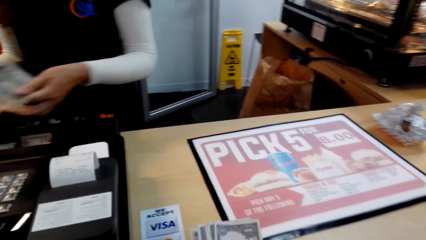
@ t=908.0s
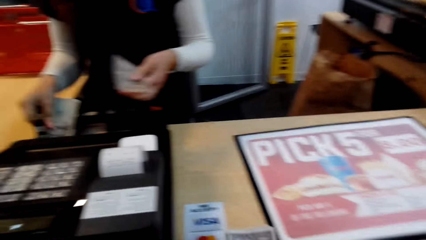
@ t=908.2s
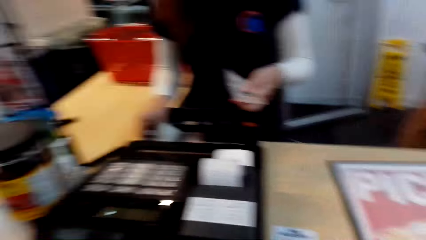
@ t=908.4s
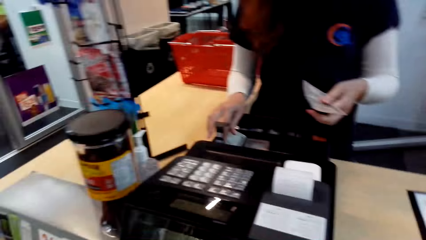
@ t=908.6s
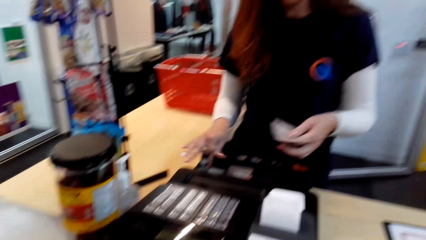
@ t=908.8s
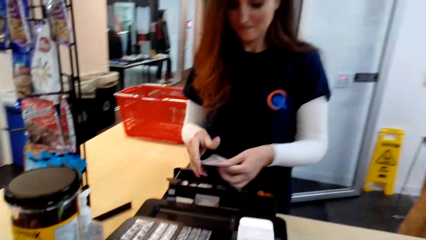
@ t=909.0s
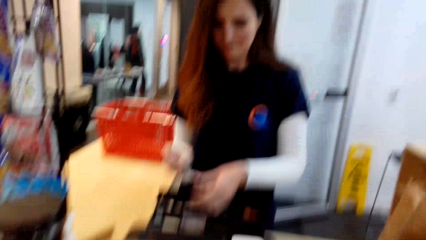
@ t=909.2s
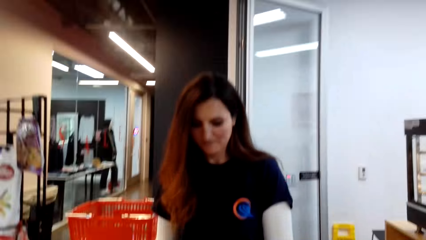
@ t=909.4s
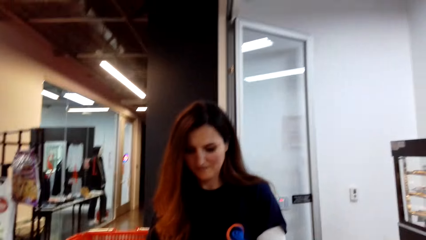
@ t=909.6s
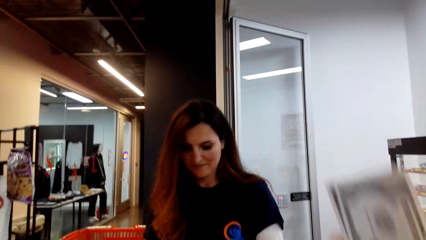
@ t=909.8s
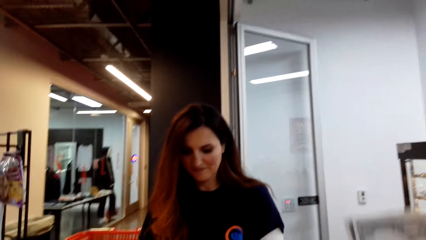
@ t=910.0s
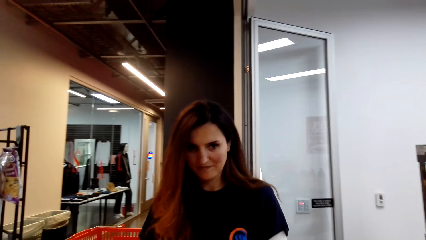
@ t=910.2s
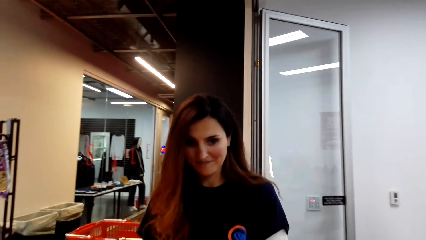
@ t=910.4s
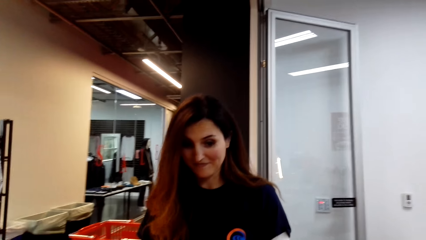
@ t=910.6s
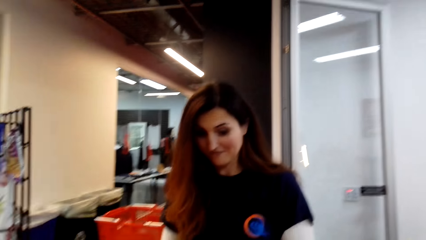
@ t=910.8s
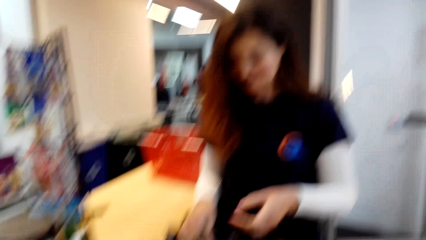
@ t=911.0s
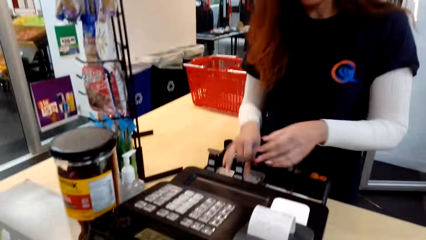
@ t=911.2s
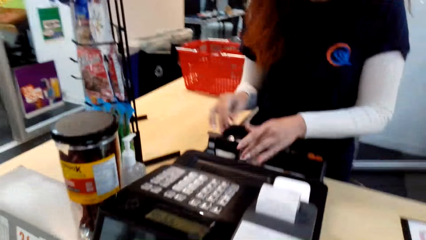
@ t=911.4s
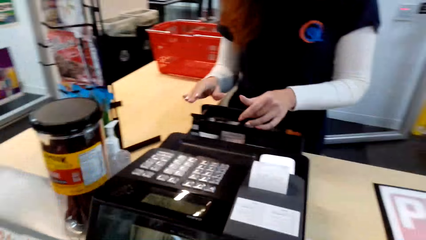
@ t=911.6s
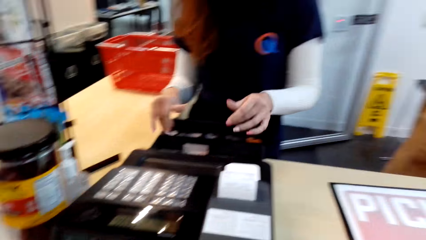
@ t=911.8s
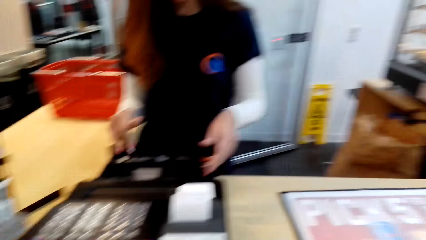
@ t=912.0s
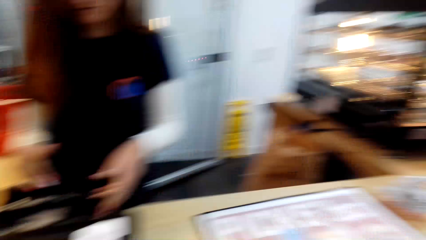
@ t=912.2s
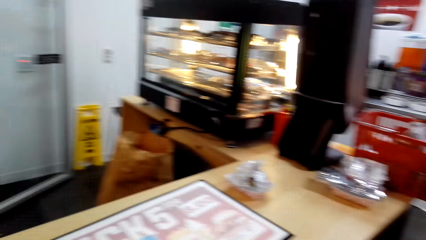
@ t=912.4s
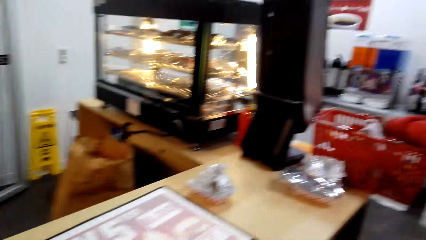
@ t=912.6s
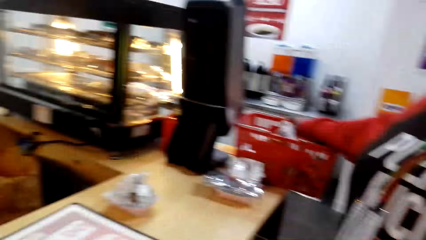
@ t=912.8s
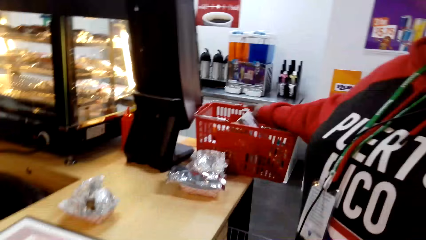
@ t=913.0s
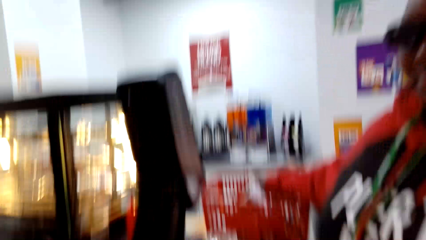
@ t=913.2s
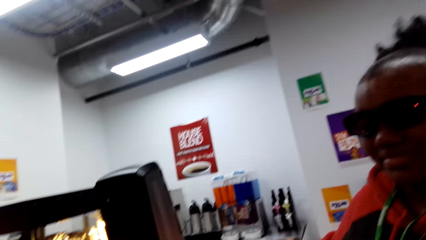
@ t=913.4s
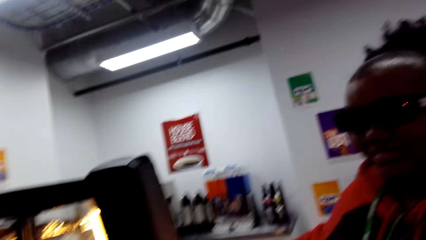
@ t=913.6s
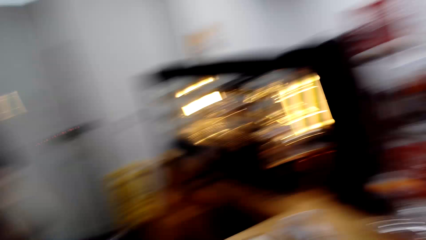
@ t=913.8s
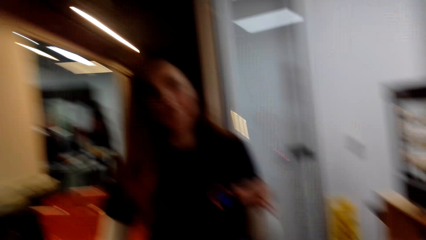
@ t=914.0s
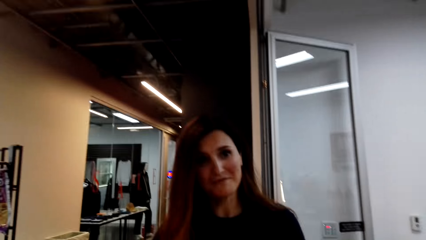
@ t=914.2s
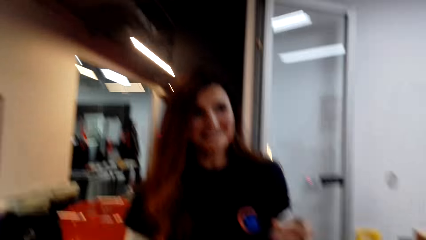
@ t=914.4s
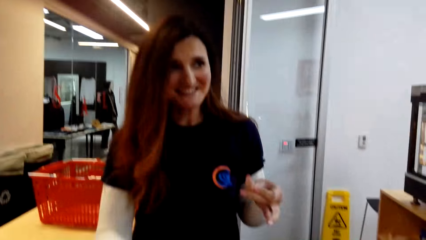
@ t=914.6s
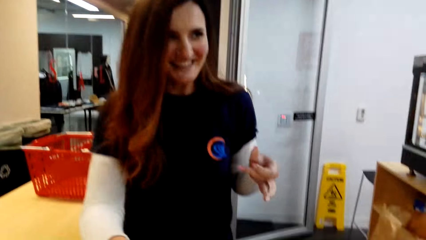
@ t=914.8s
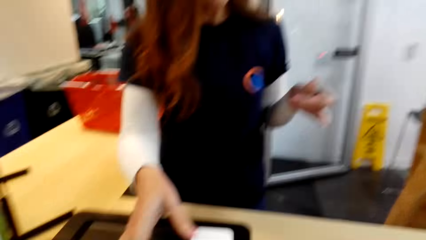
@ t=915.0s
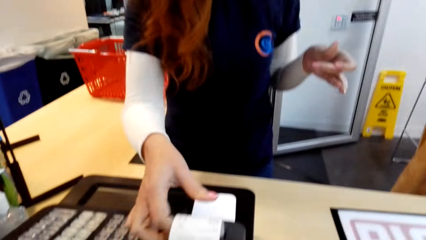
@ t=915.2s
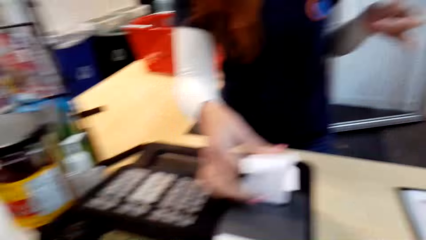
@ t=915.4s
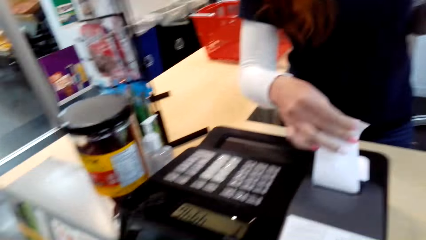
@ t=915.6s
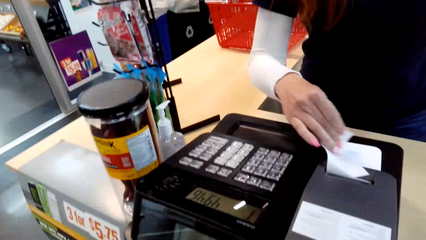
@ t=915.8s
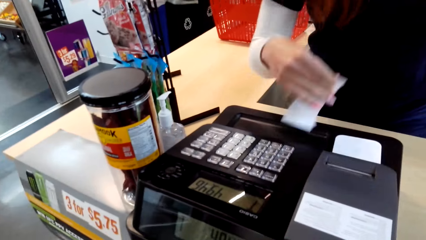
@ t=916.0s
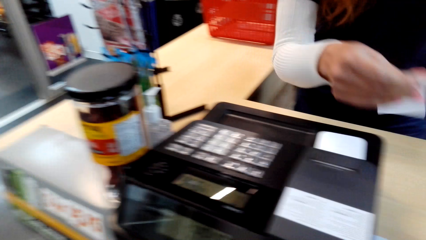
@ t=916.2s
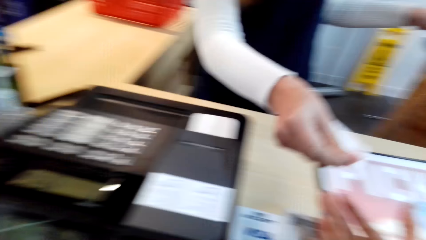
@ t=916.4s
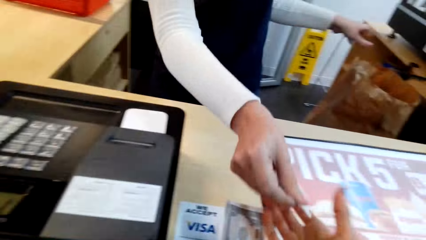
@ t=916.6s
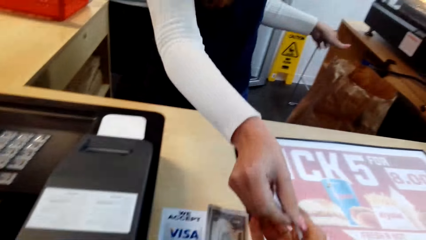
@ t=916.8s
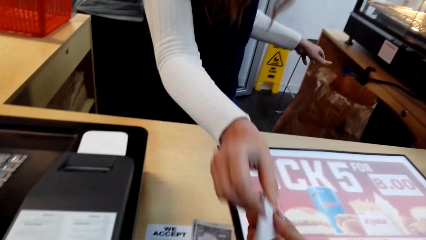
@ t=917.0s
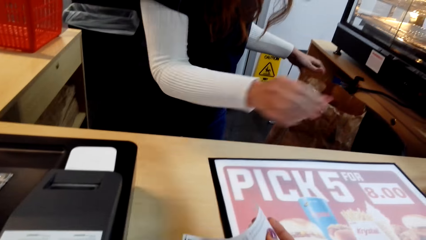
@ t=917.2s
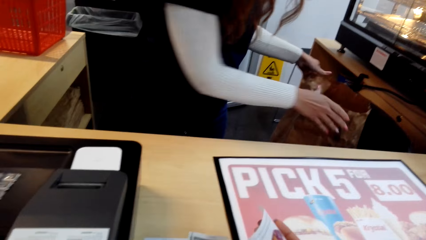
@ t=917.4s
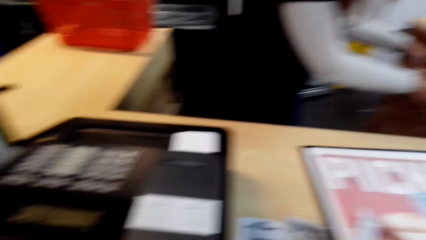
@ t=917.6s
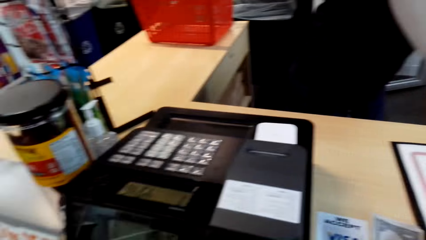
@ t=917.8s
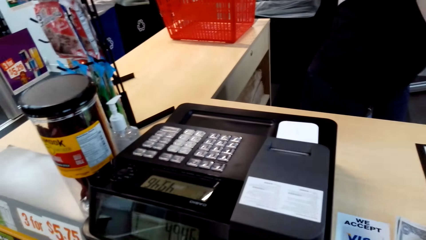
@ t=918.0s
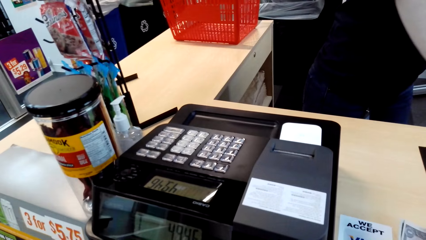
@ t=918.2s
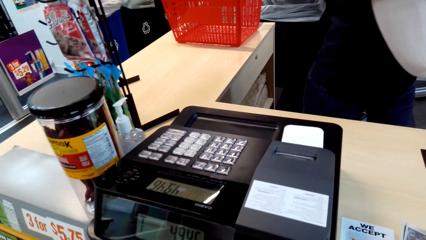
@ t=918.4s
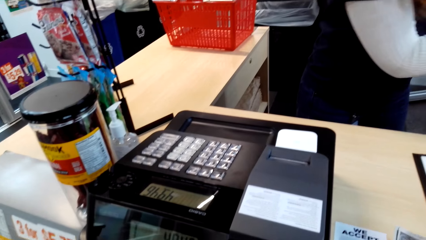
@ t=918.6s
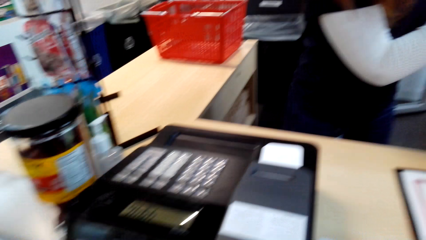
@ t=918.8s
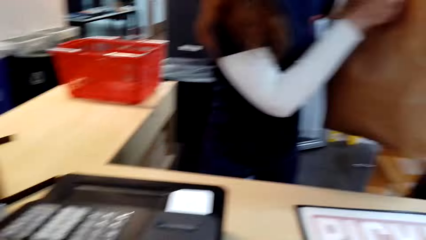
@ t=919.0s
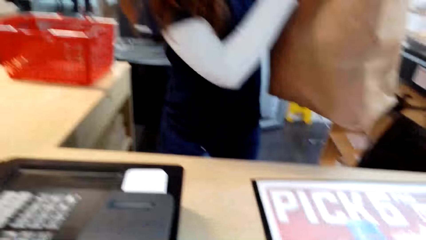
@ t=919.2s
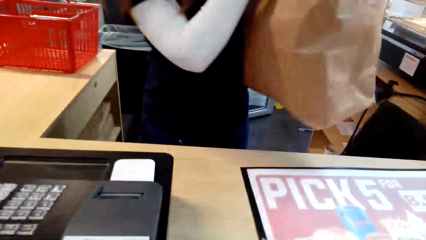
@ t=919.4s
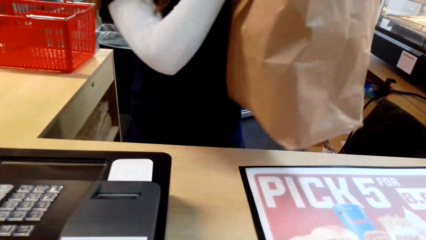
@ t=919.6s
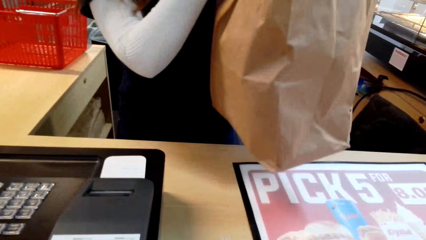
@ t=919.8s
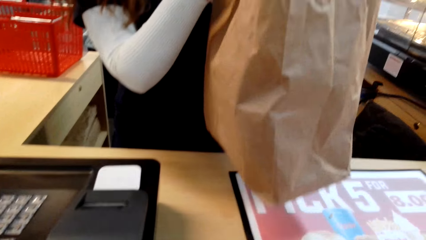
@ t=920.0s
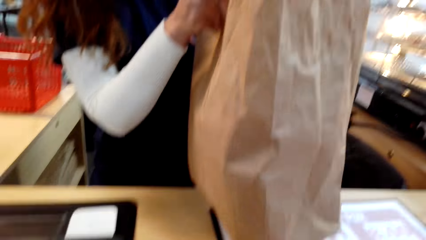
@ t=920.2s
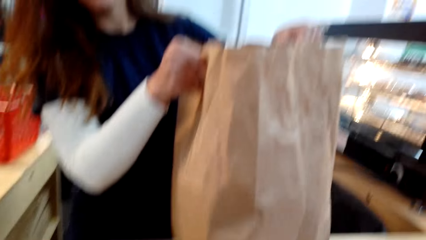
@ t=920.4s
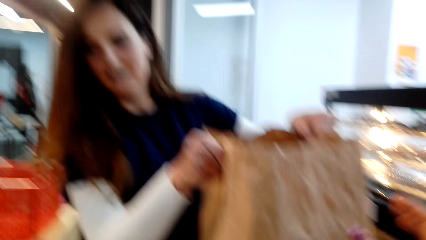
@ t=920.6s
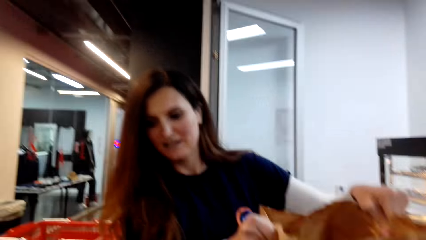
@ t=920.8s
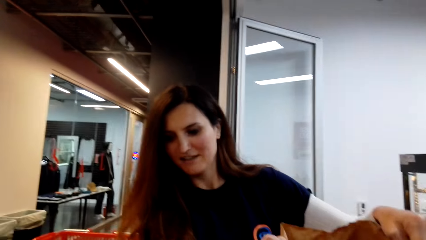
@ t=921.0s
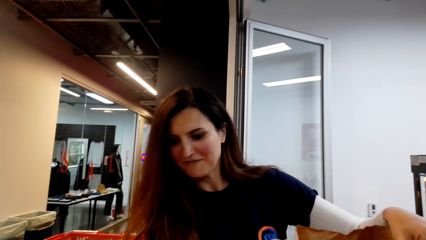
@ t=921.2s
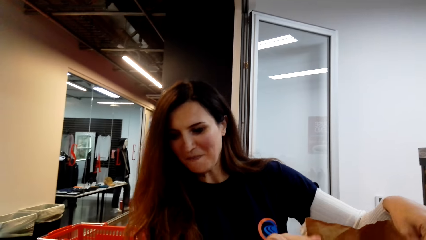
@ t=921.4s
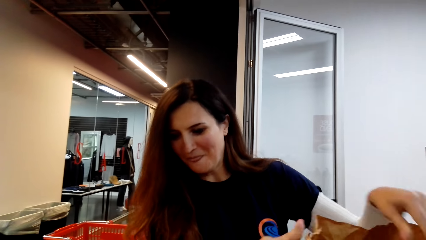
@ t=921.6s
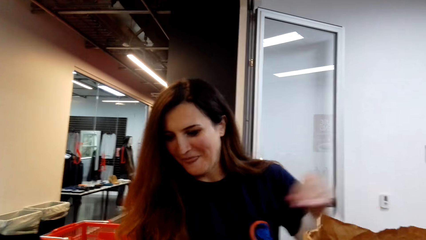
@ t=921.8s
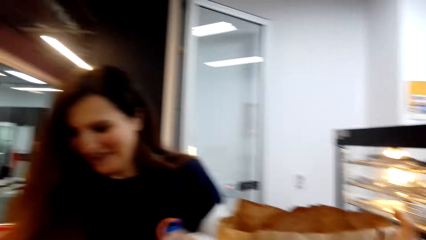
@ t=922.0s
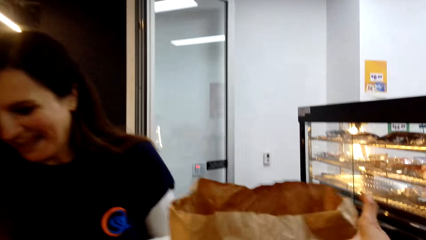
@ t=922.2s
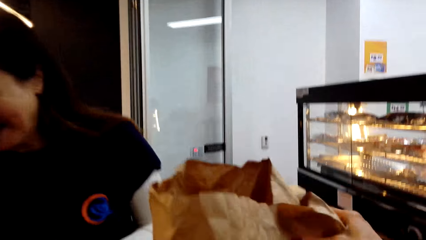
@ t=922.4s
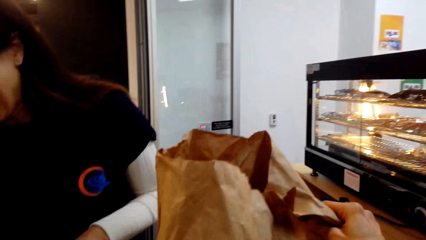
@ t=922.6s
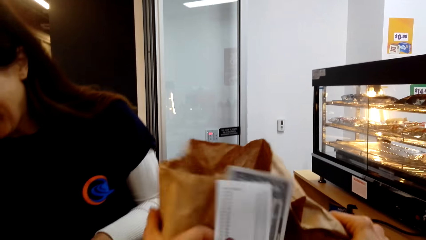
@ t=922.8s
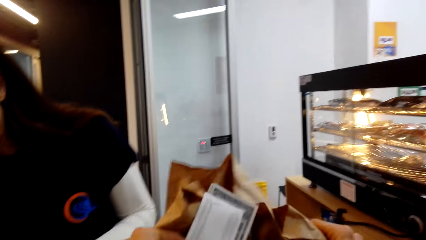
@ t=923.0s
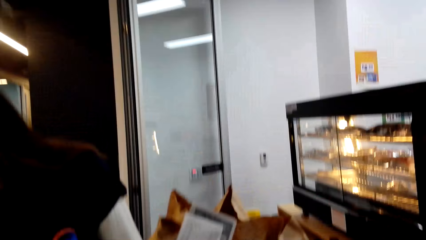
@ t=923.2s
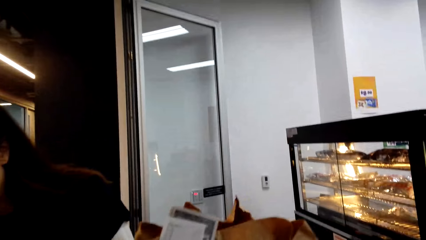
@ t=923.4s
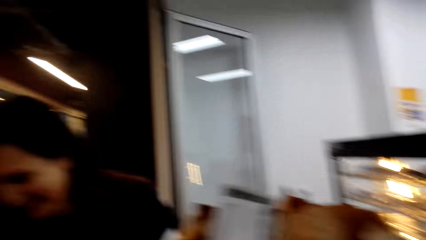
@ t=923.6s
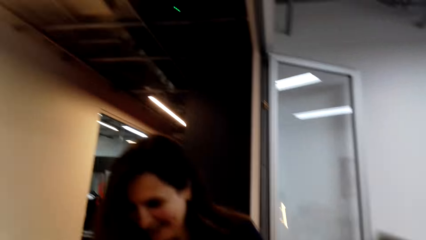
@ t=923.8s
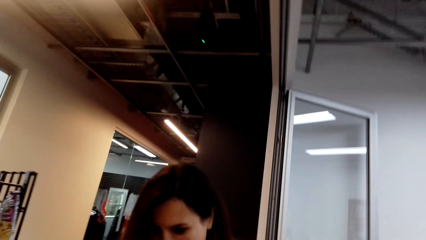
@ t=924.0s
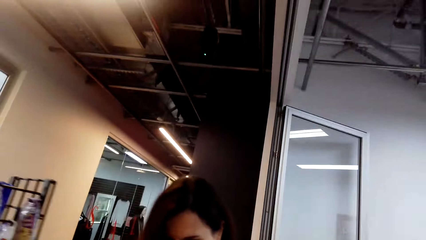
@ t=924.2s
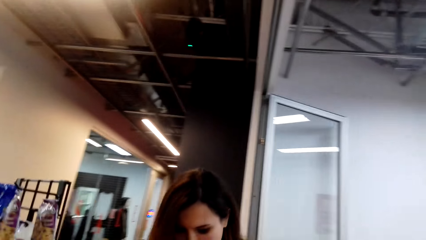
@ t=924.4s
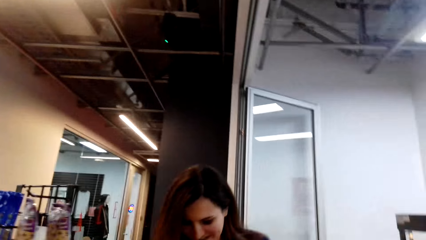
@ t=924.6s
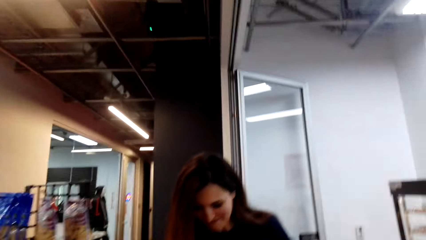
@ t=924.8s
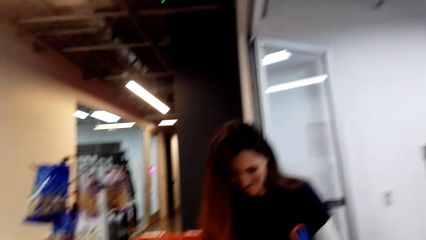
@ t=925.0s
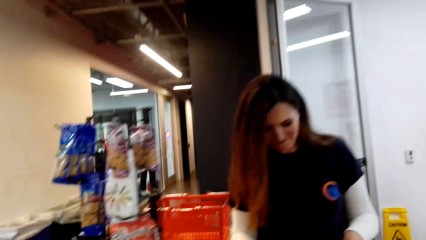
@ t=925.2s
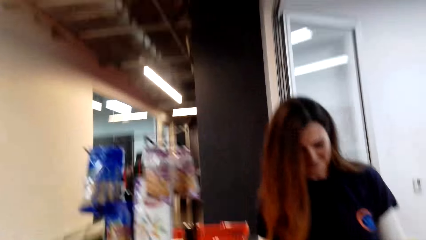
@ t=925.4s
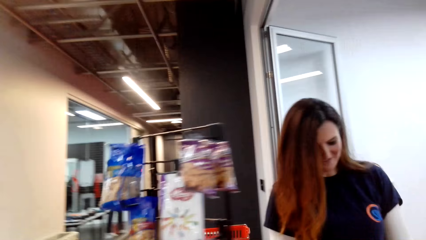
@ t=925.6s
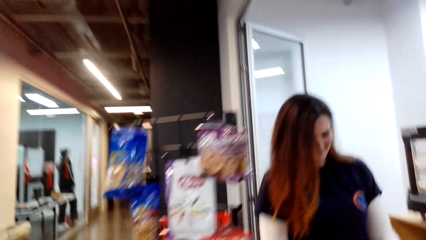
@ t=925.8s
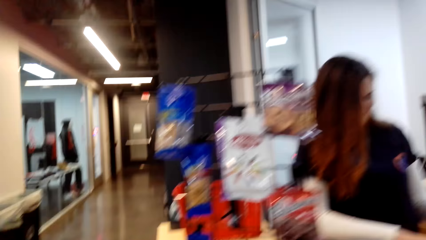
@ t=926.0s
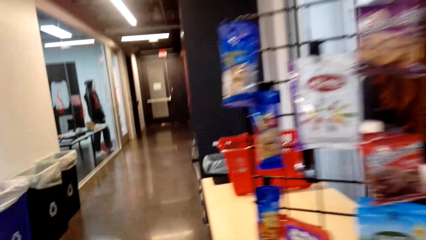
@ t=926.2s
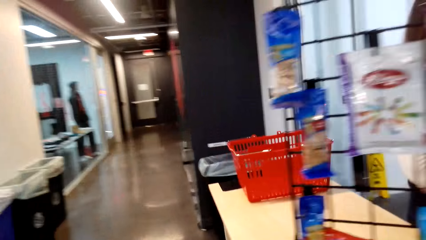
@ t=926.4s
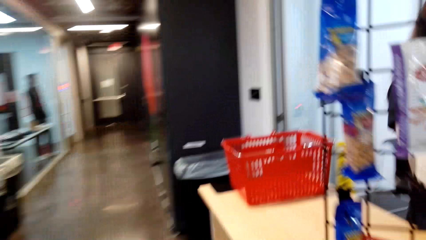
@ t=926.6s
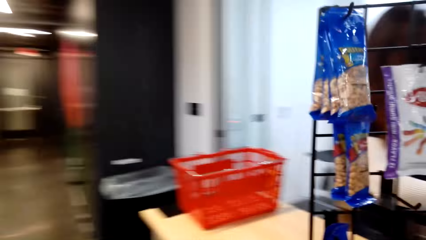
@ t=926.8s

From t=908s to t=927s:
A woman puts the money in the drawer. The camera wearer looks around. The woman pulls the receipt from the cash register. The camera wearer picks up the receipt. The woman gives the camera wearer the receipt, picks up the bag, carries the brown paper, and puts the brown paper on the desk. The camera wearer picks up the bag, holds the brown paper, and walks to the side of the counter.
